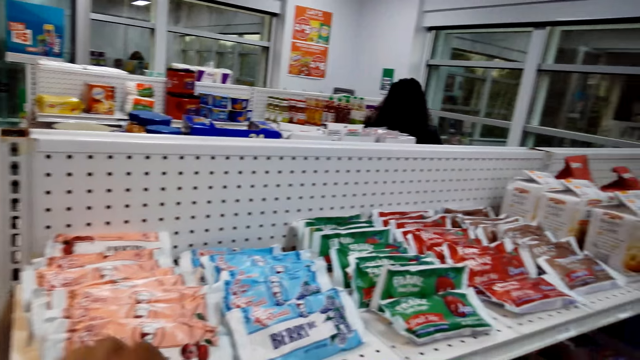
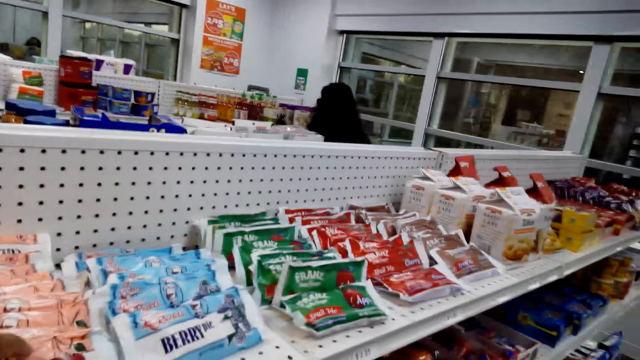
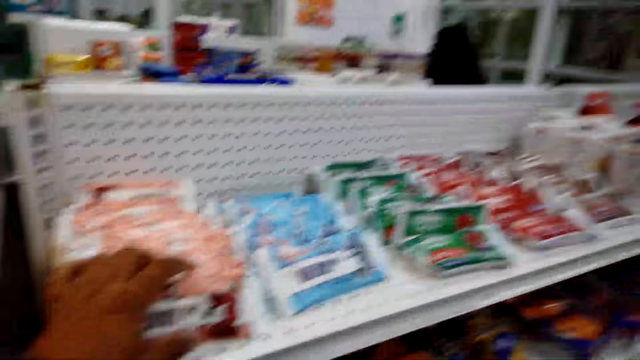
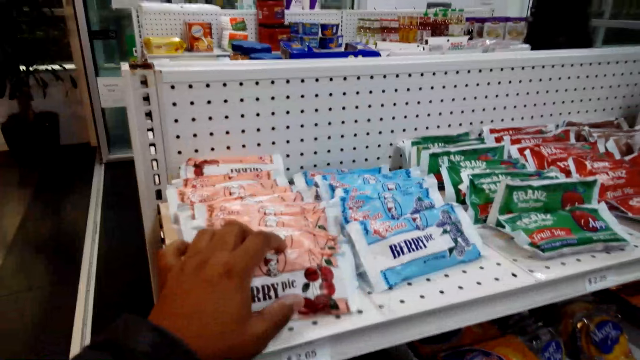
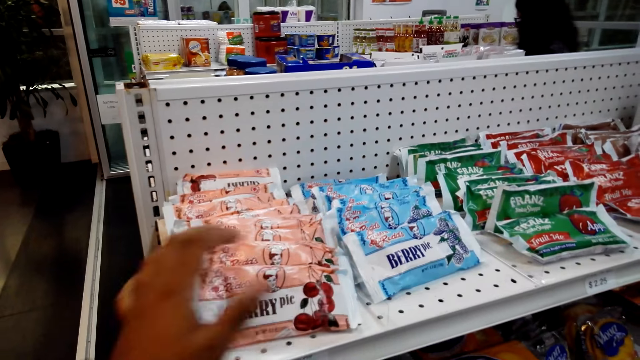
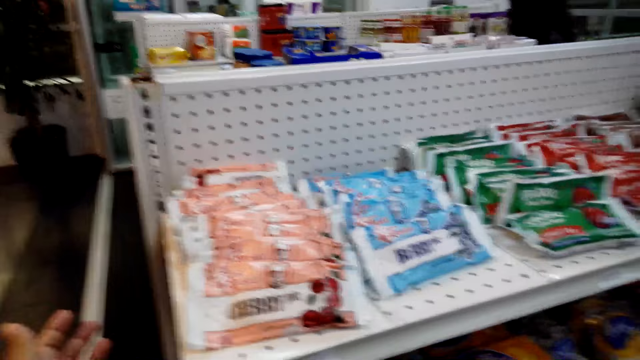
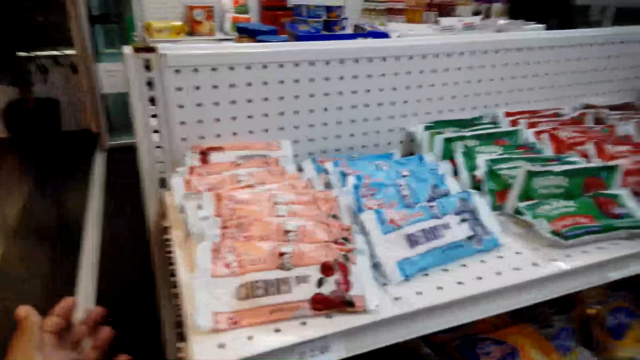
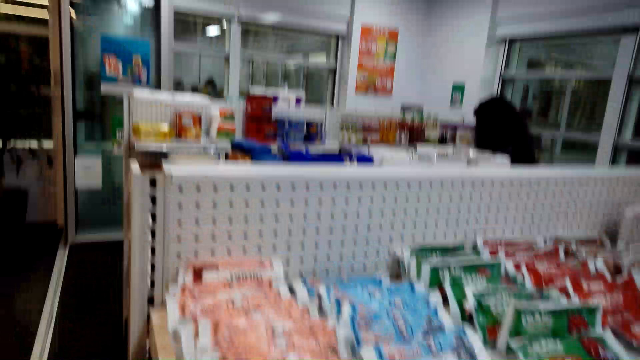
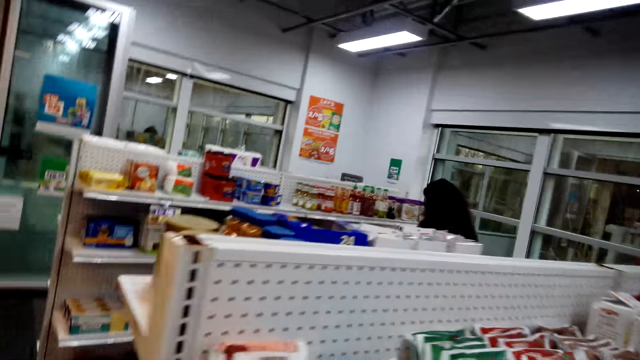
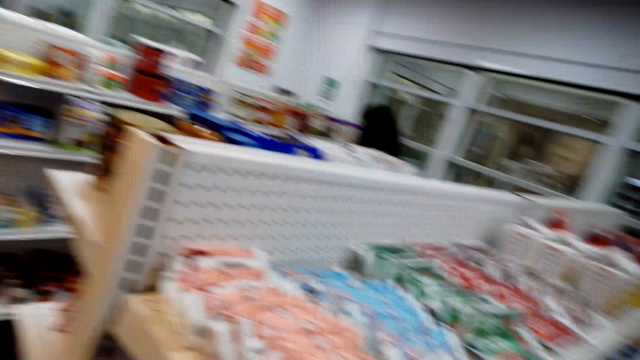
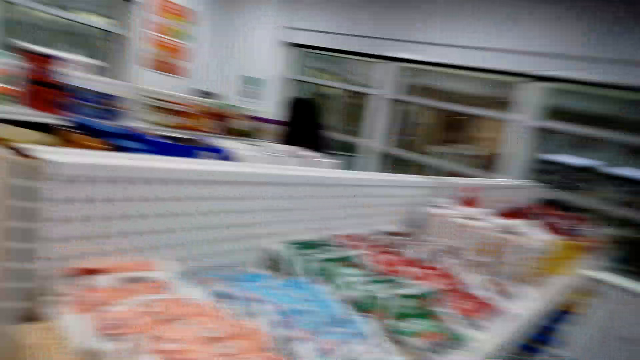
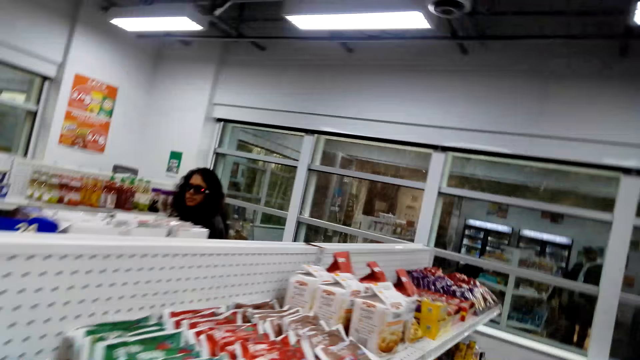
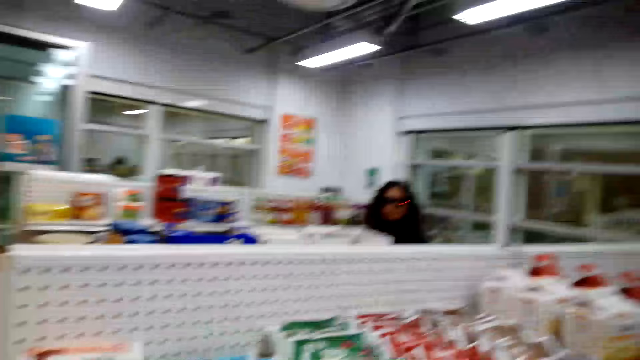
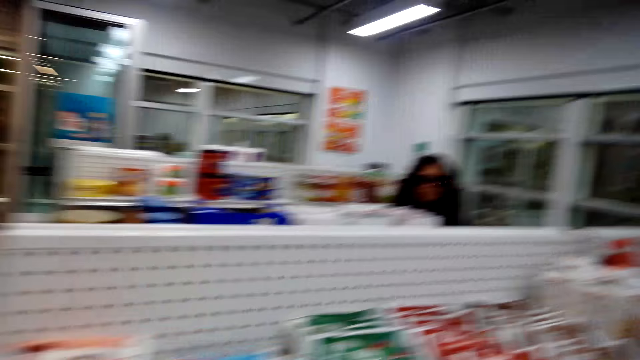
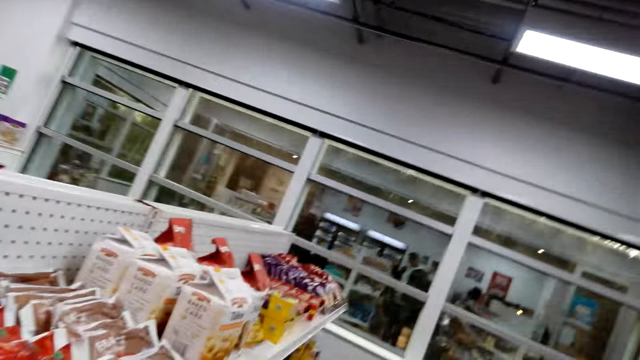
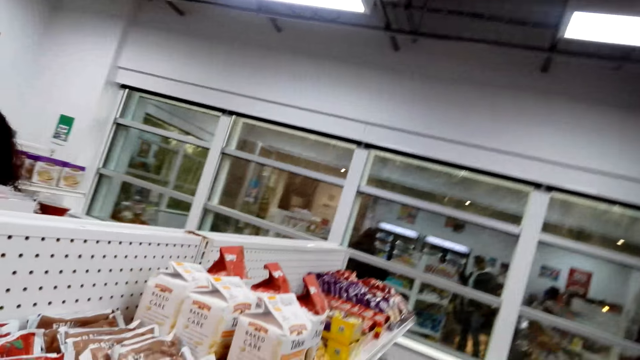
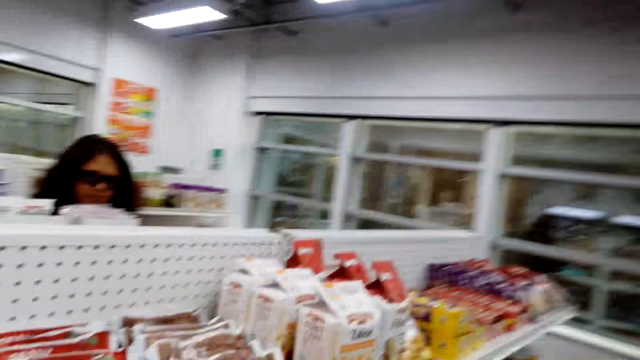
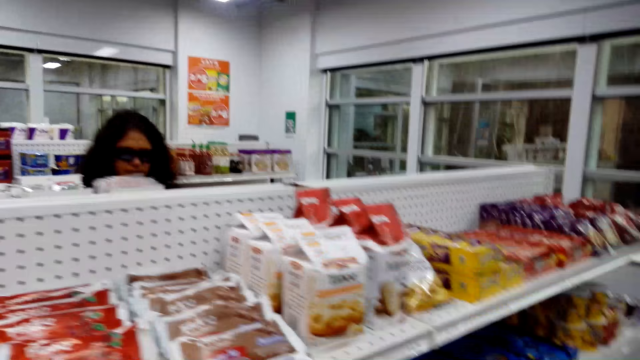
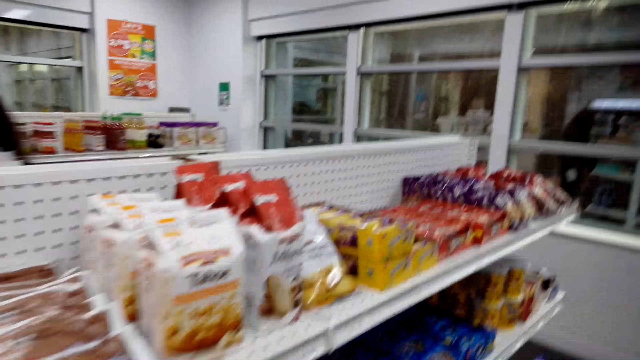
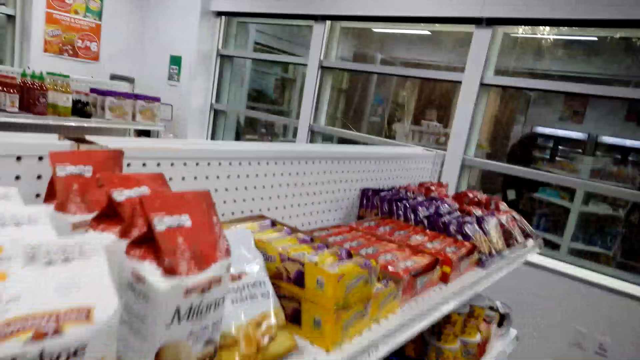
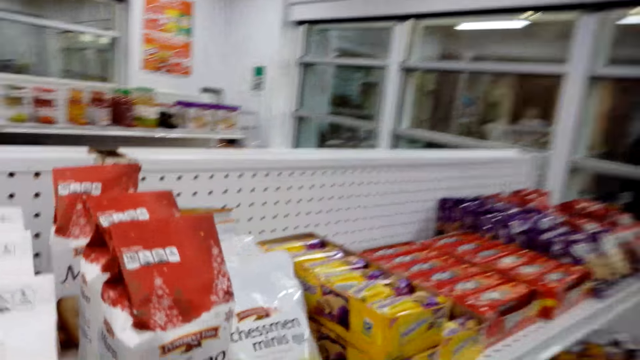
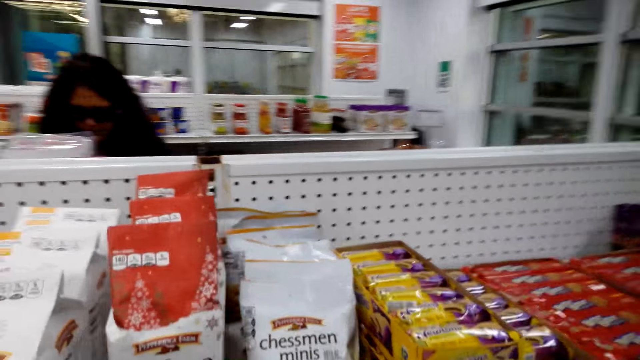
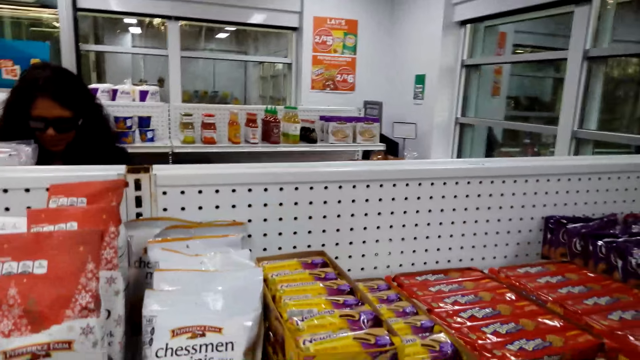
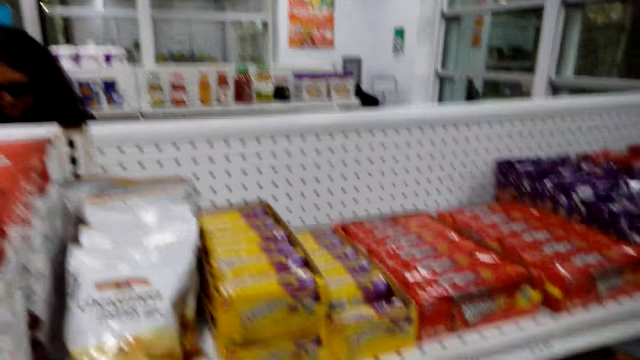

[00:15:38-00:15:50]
The camera wearer walks around the supermarket.

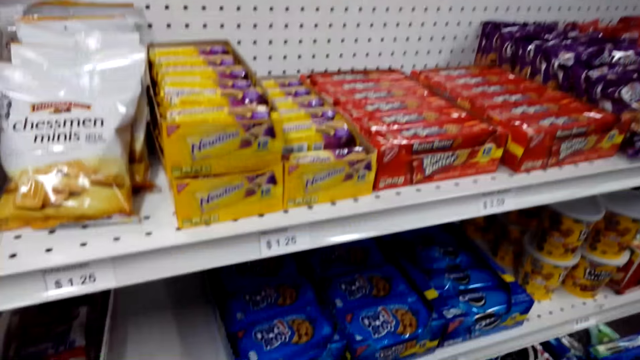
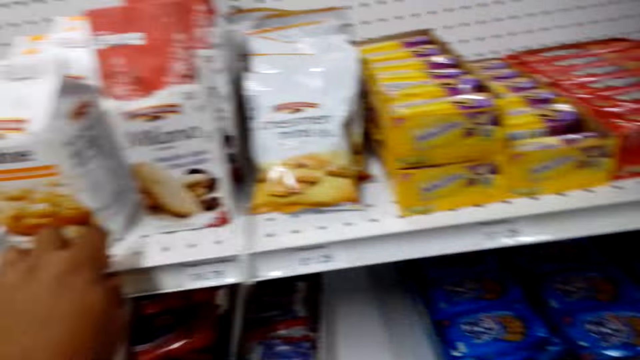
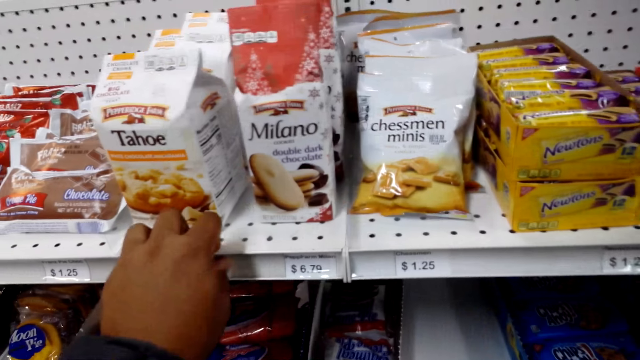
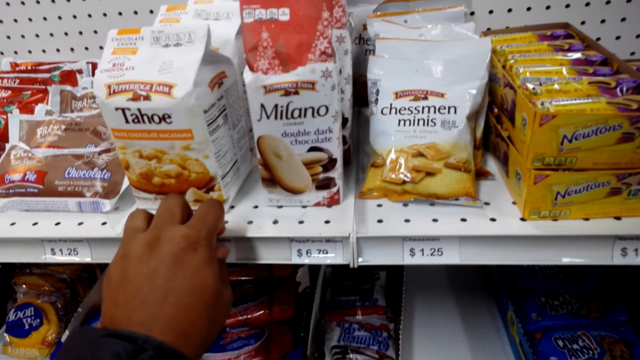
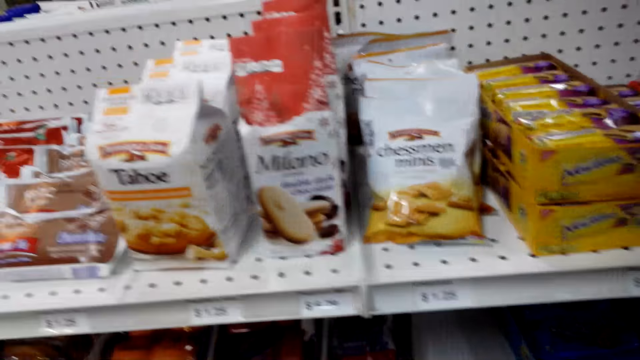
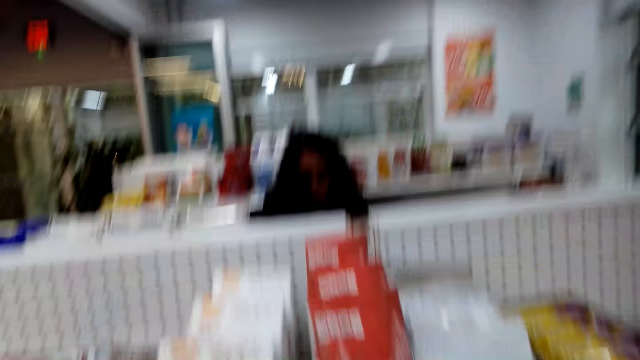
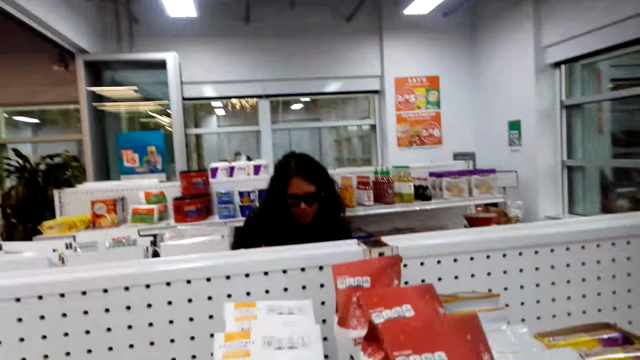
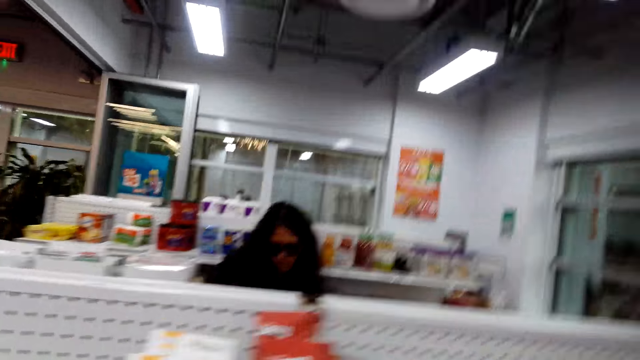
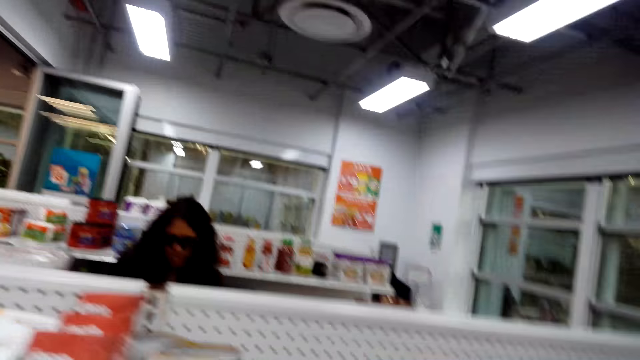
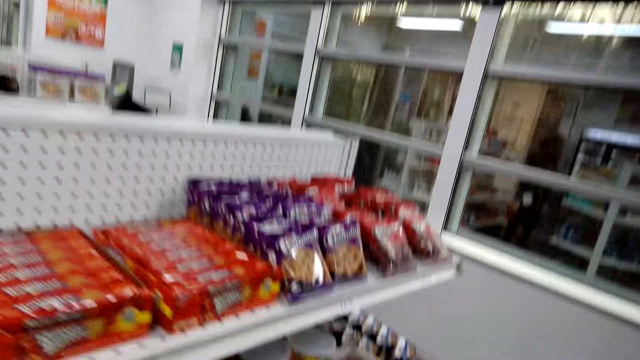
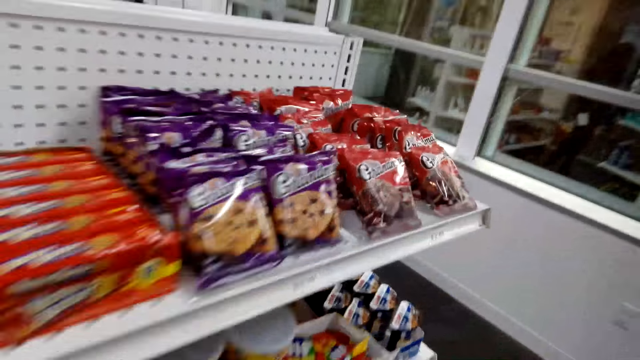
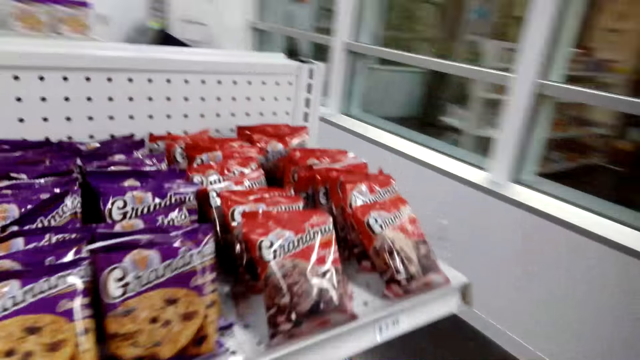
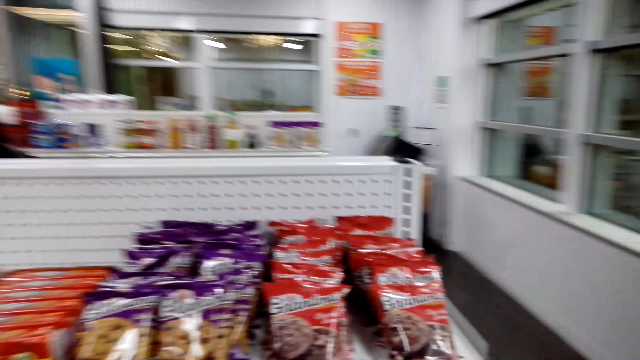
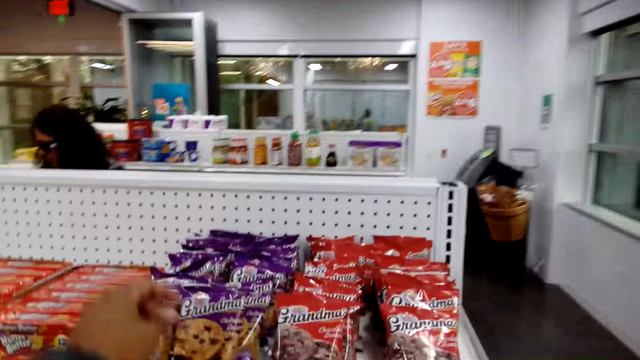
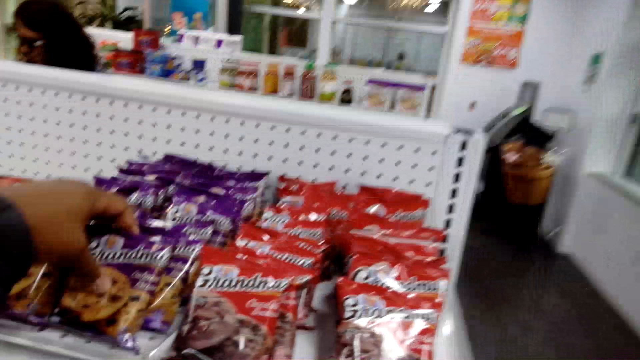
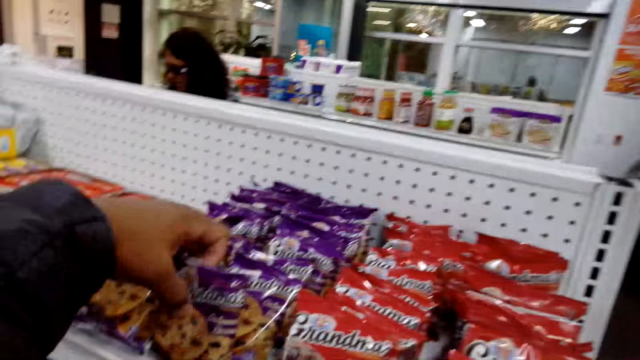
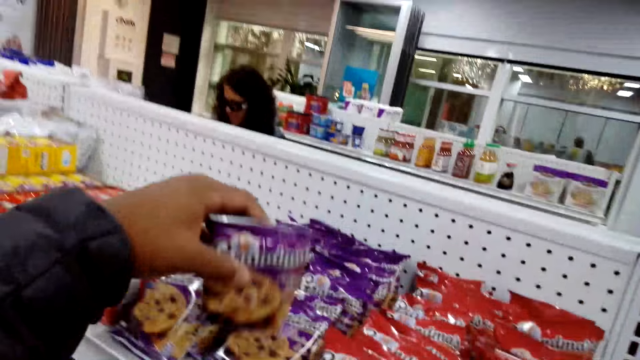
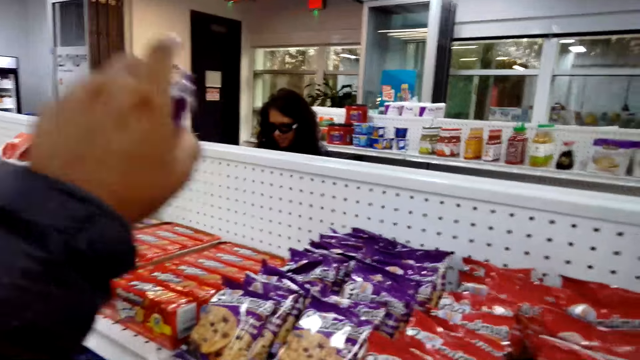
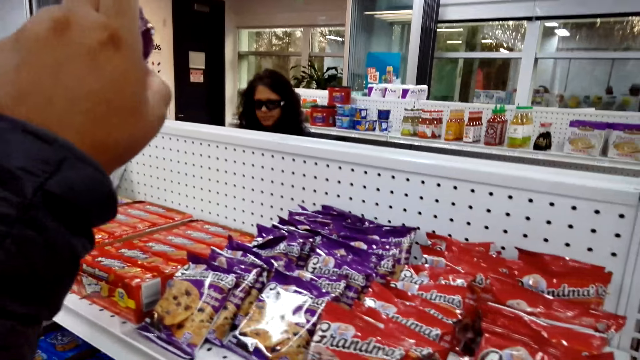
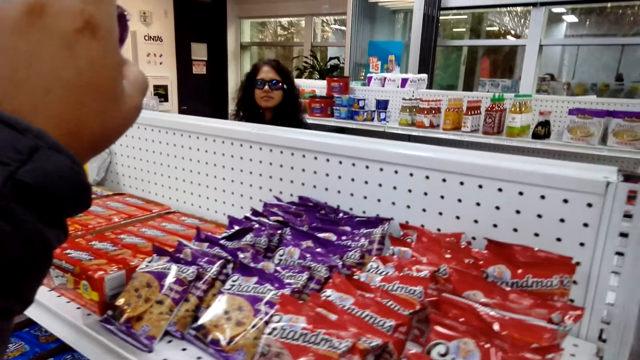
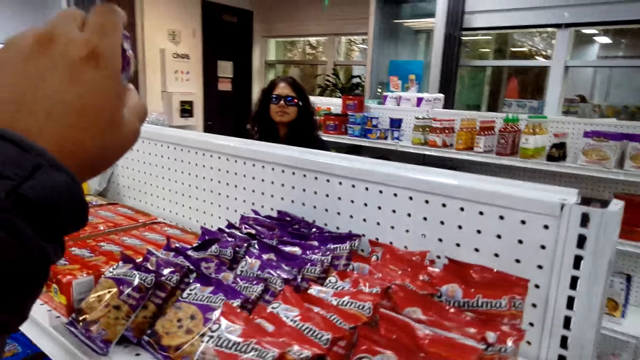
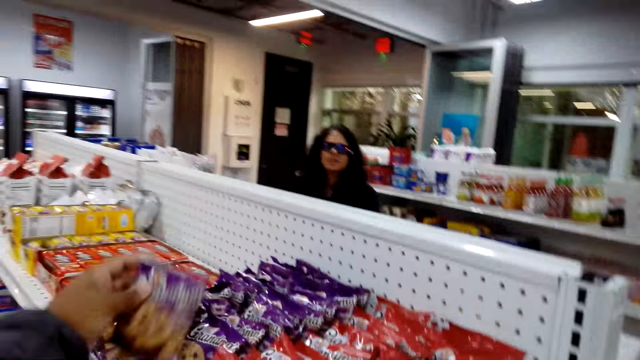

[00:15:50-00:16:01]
The camera wearer touches cookies on the shelf. They talk to a person.
